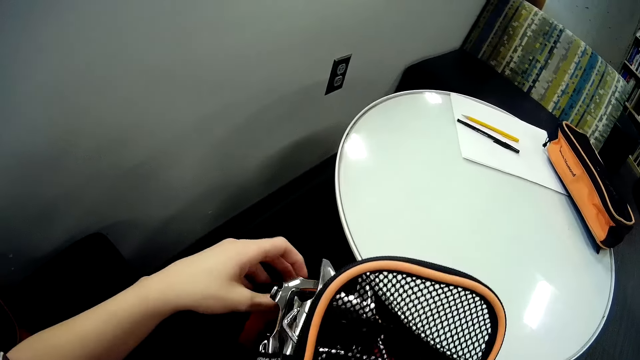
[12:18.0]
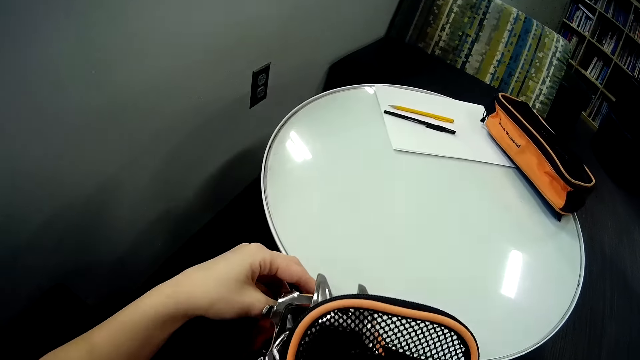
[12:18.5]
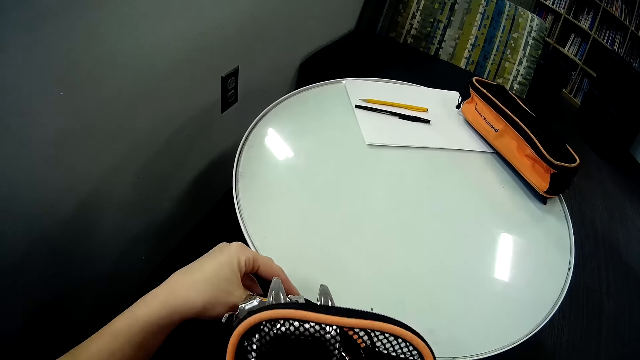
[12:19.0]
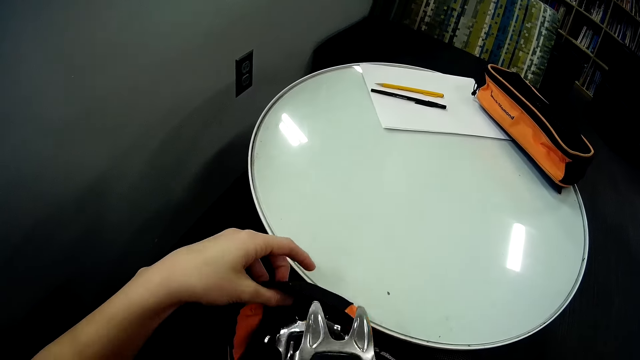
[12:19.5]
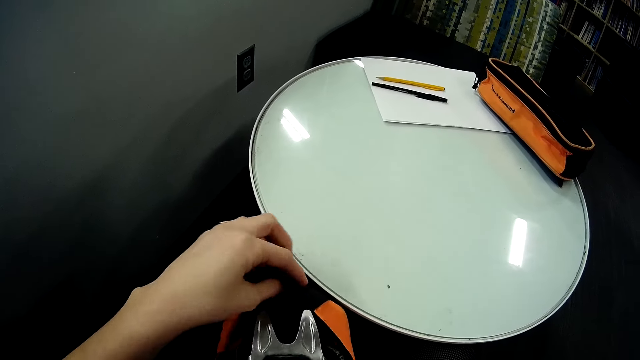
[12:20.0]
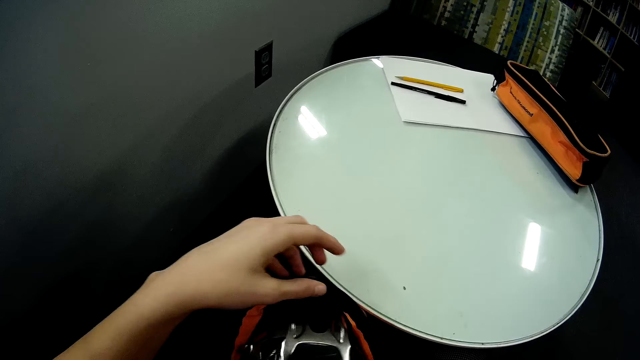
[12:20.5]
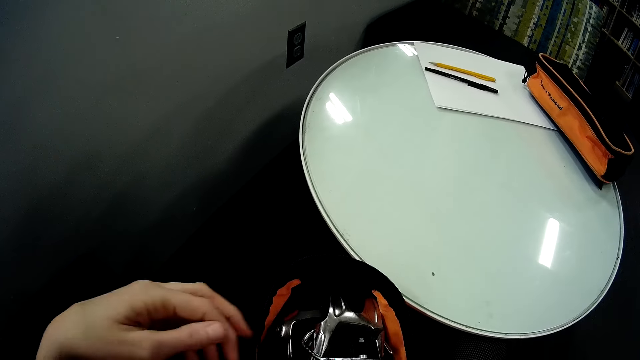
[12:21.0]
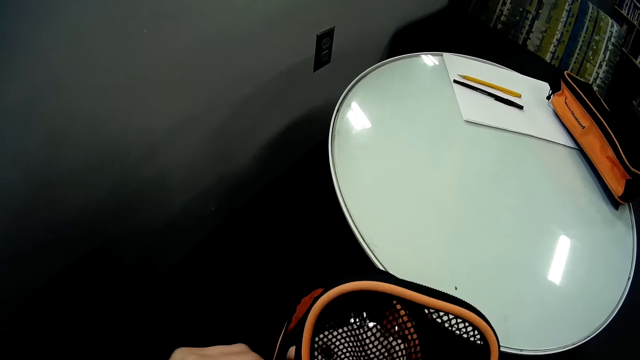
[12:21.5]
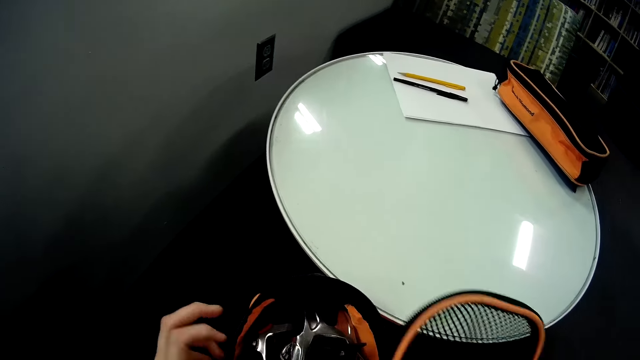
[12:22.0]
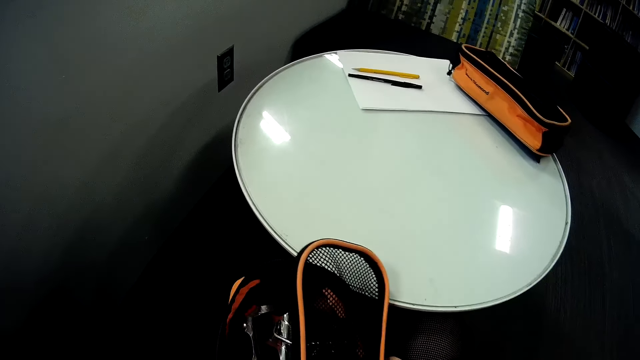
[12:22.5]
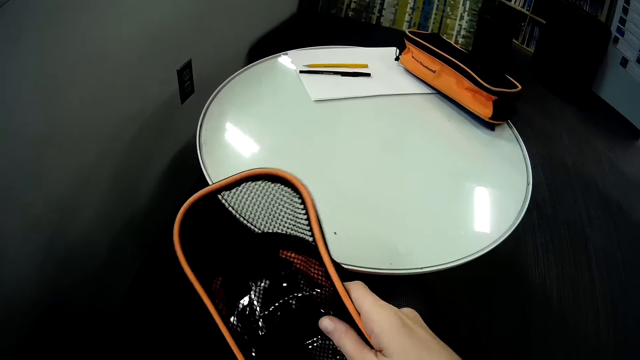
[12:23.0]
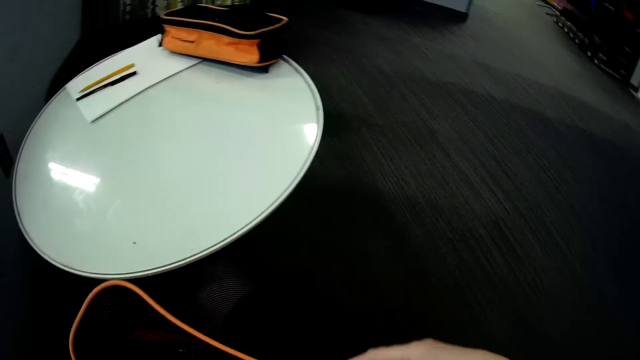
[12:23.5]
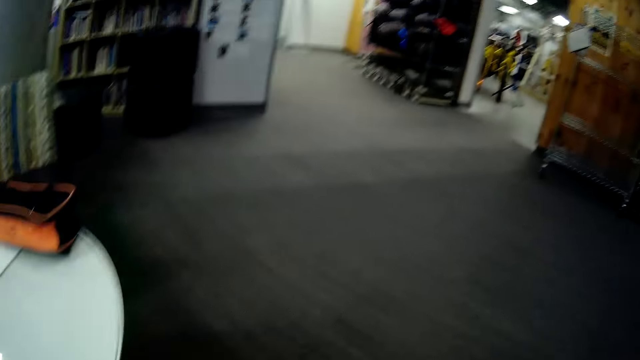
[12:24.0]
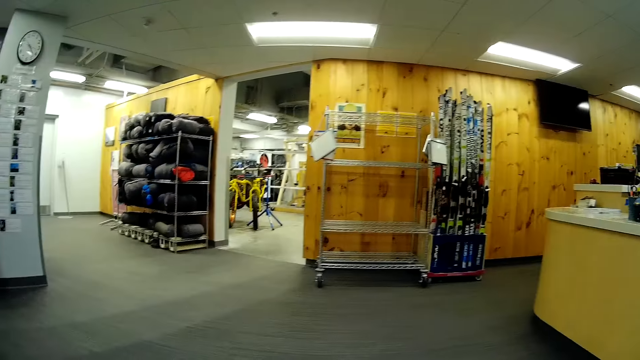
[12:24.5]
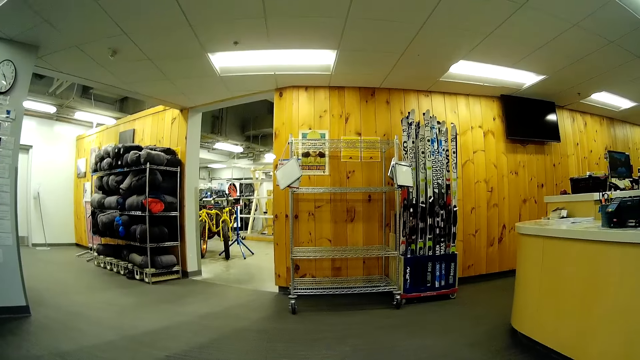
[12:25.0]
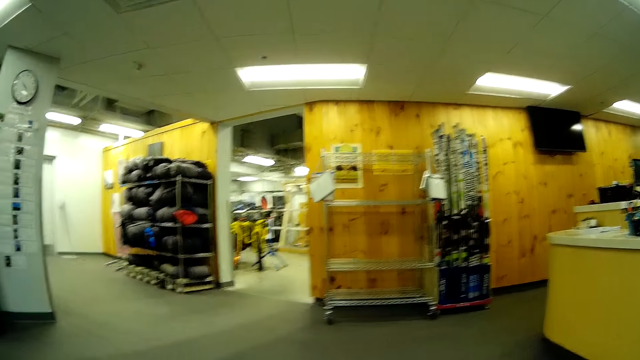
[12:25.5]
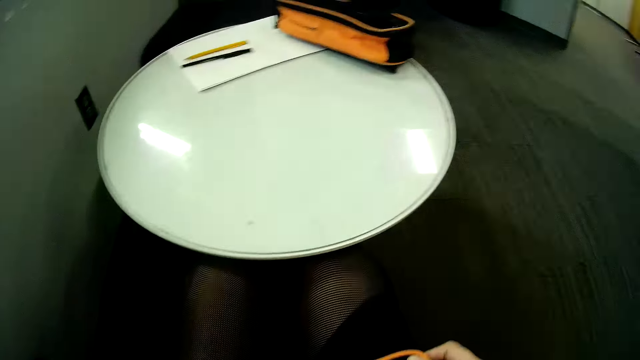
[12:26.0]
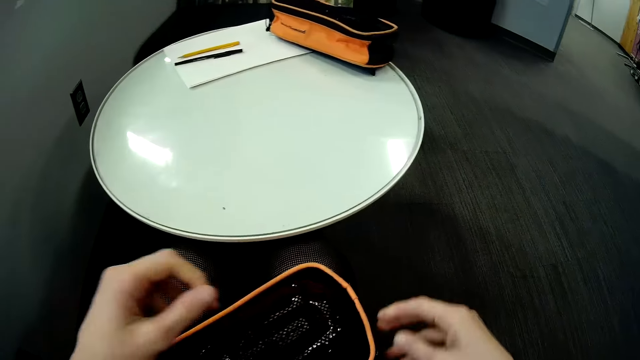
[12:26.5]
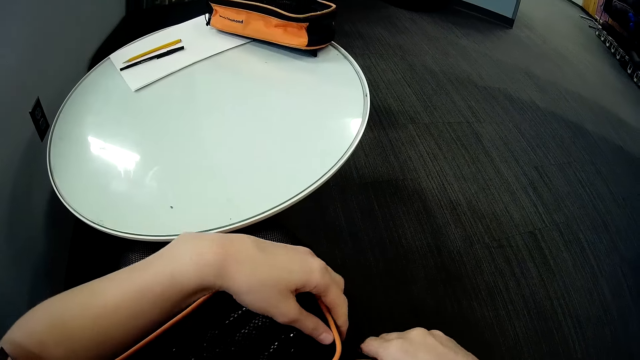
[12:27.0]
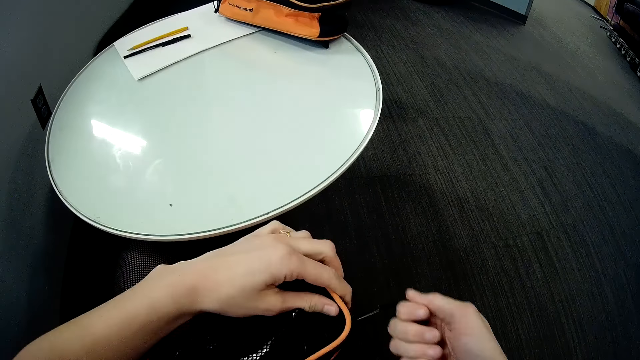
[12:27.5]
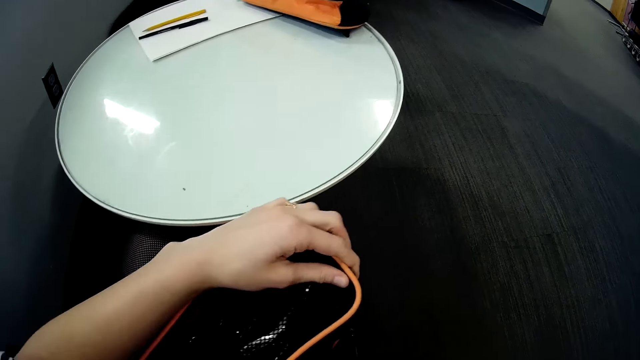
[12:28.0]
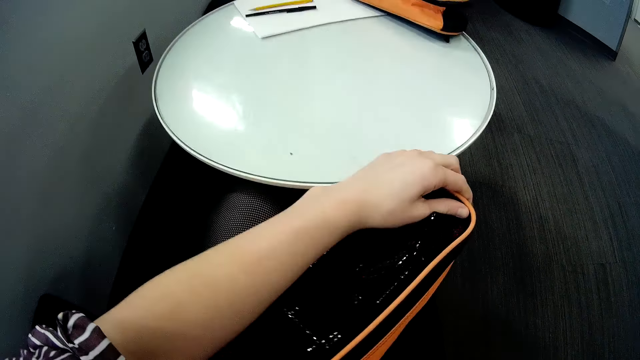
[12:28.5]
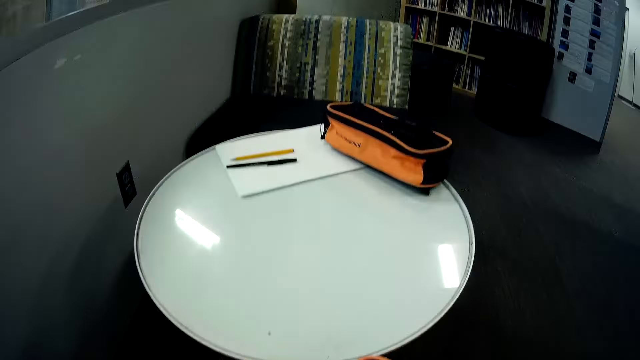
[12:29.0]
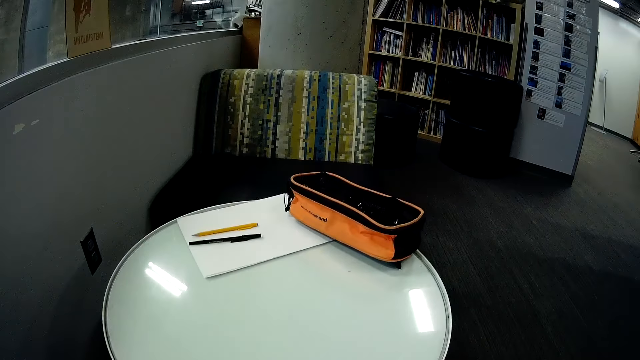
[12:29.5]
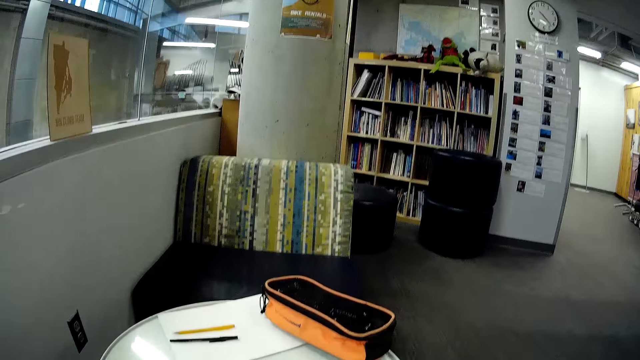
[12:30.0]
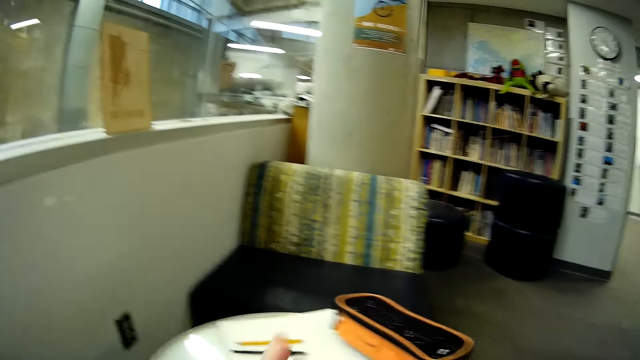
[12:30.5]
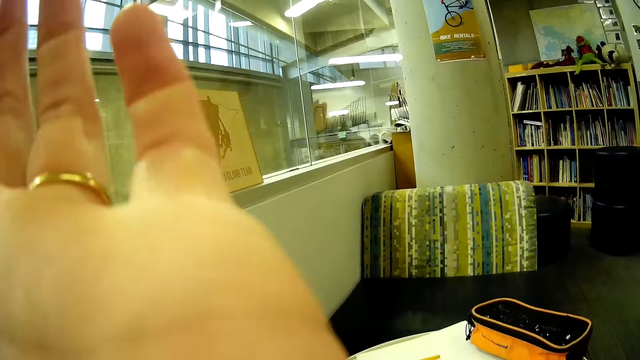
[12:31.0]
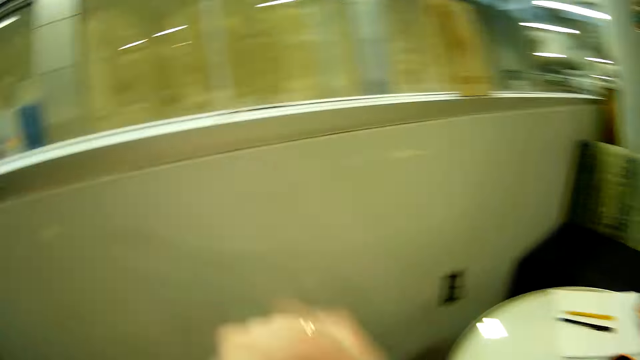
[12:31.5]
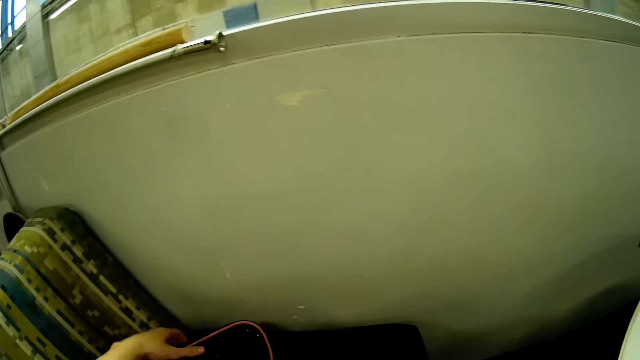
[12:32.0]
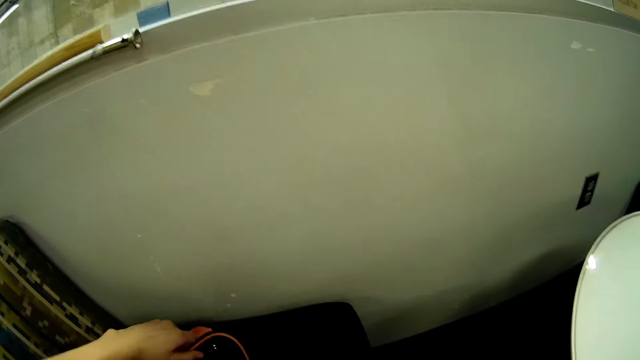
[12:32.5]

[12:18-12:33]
The camera wearer puts the ski bindings inside the bag. They stare around. They zip the bag. They stare around.

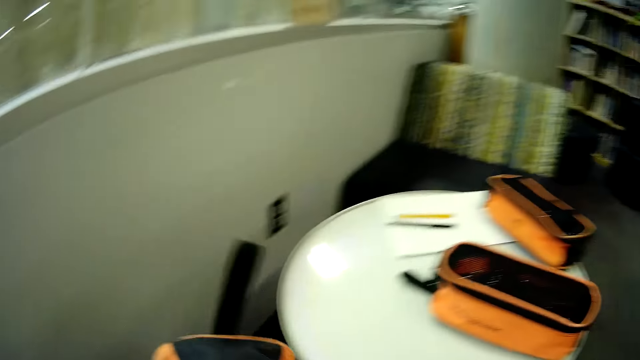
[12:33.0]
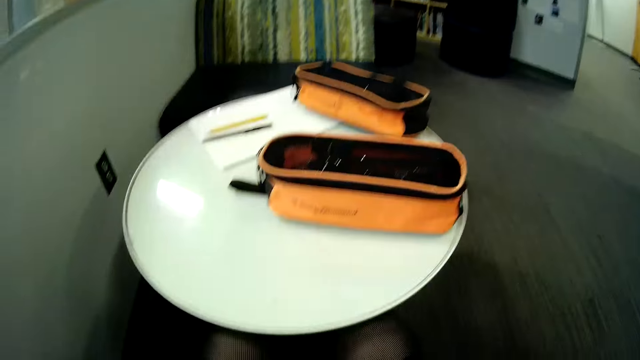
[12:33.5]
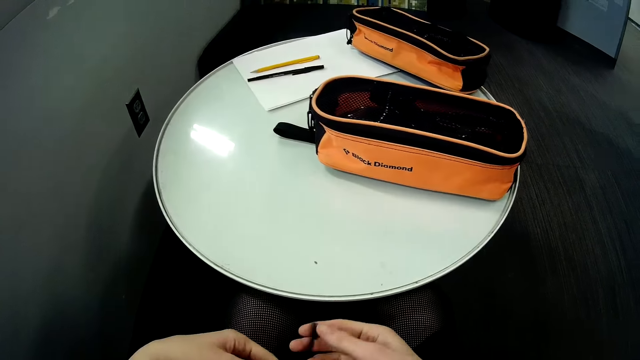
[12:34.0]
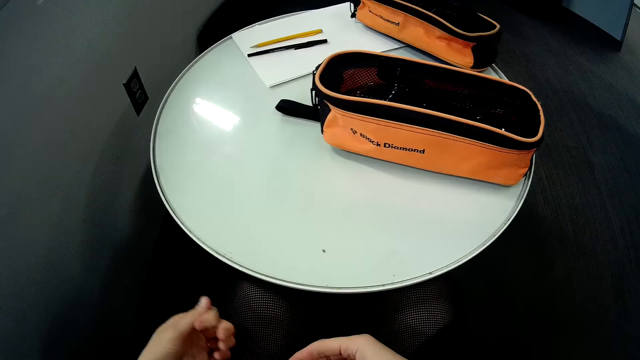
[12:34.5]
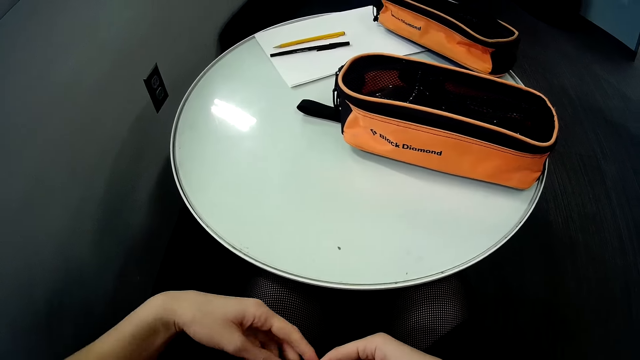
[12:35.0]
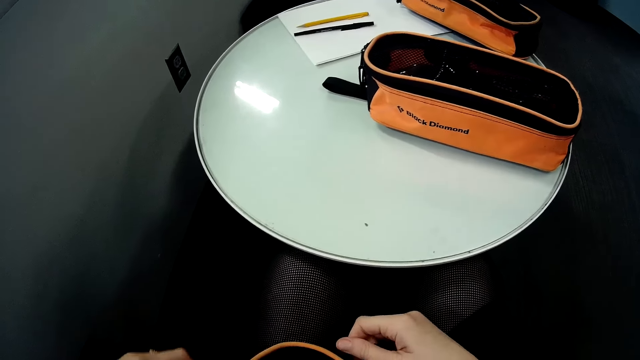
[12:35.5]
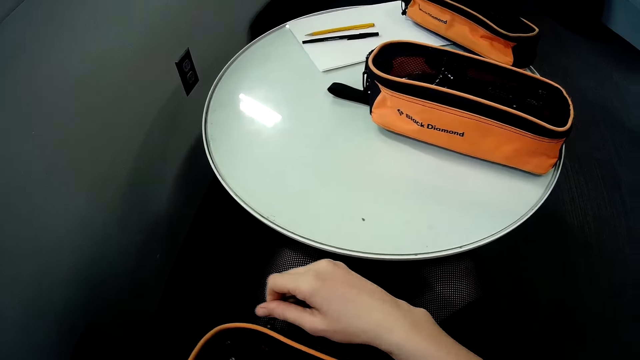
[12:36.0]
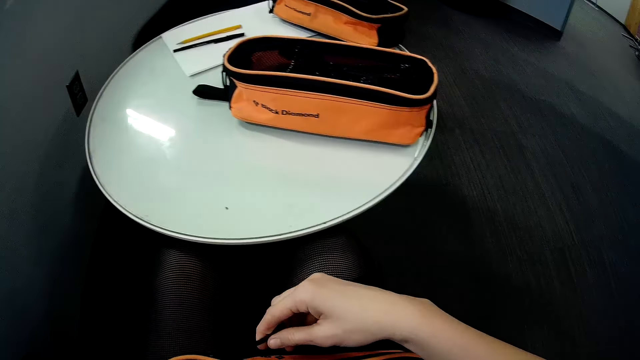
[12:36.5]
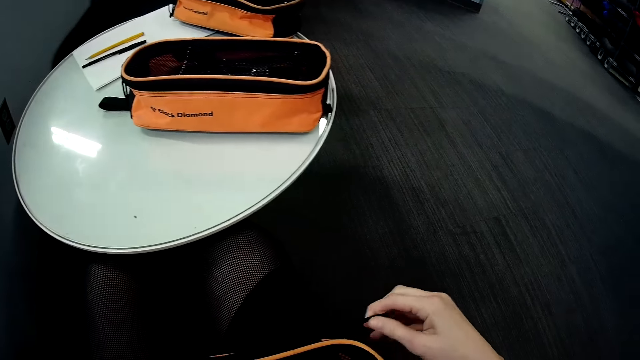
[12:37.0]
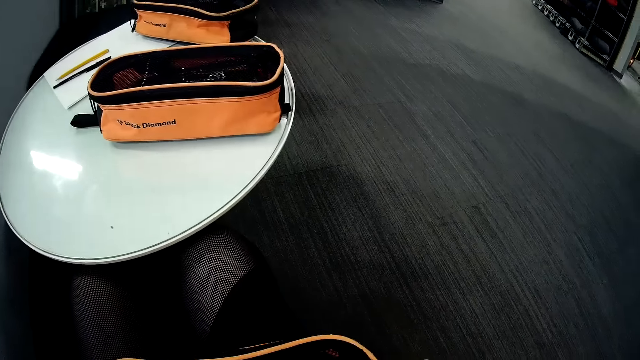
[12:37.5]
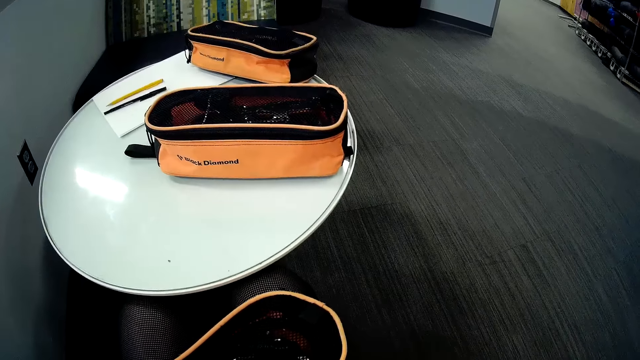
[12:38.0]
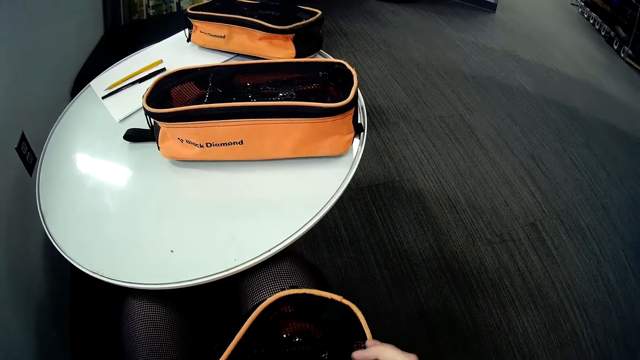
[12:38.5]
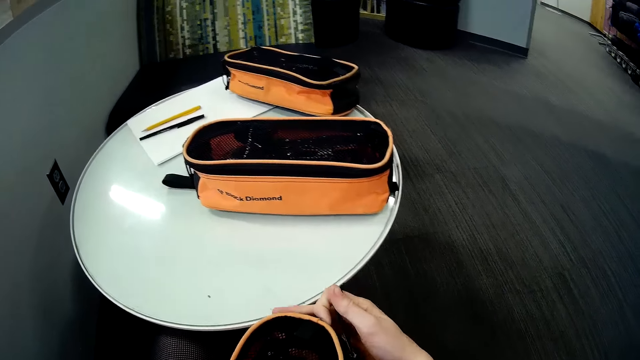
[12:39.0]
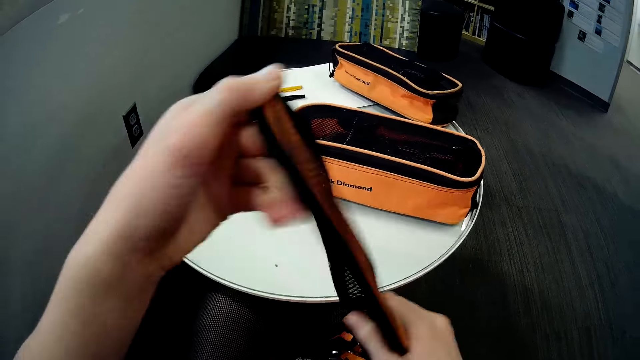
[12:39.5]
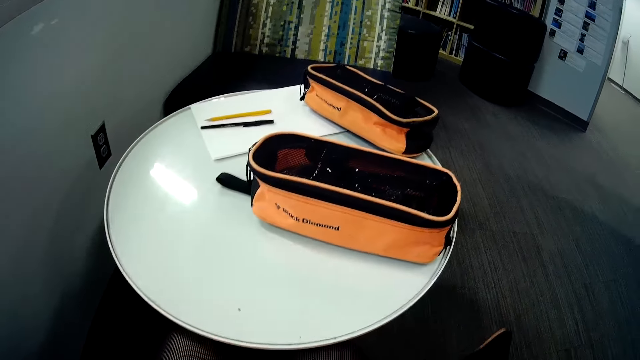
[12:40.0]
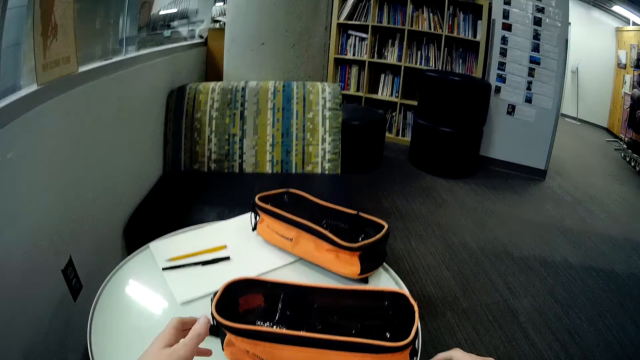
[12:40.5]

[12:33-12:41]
The camera wearer picks up a bag on the chair. They unzip the bag.
